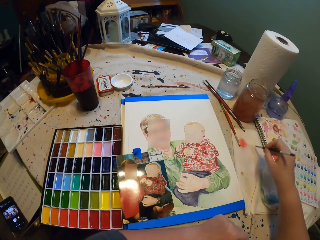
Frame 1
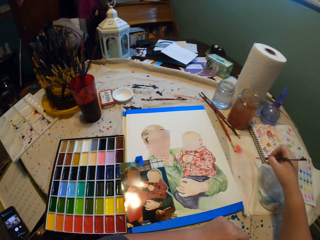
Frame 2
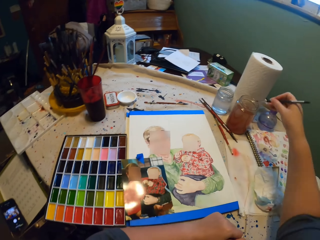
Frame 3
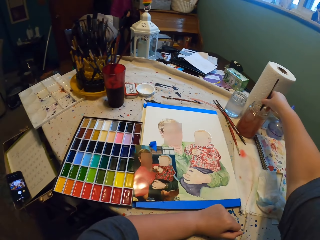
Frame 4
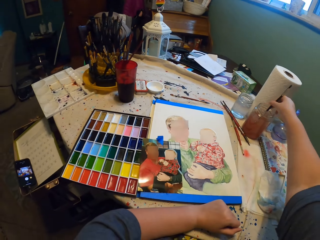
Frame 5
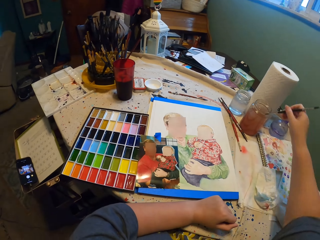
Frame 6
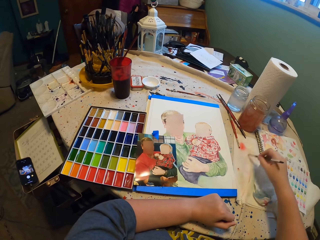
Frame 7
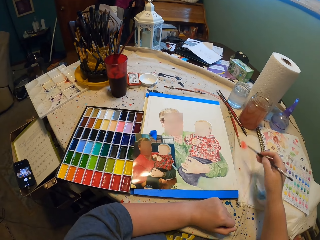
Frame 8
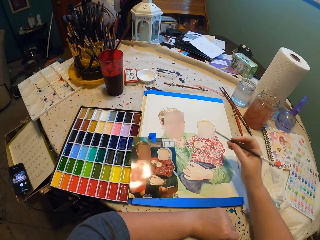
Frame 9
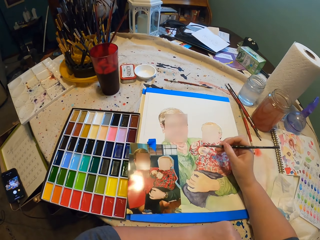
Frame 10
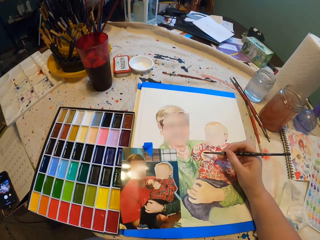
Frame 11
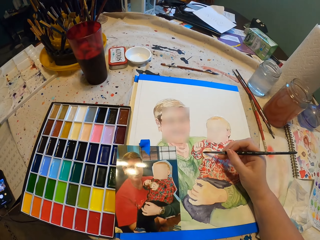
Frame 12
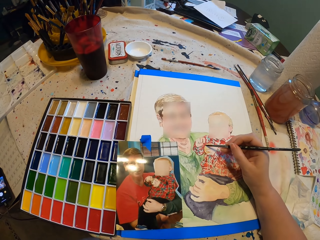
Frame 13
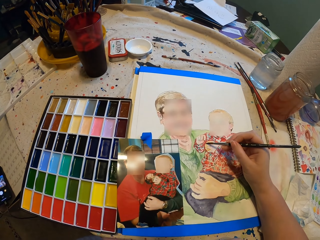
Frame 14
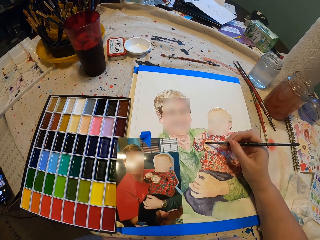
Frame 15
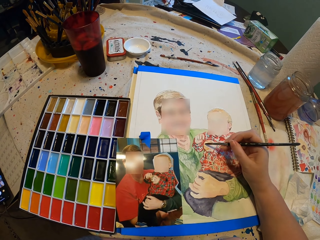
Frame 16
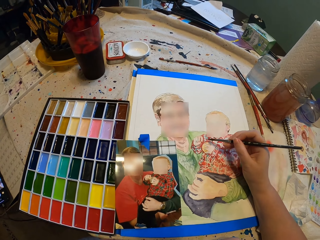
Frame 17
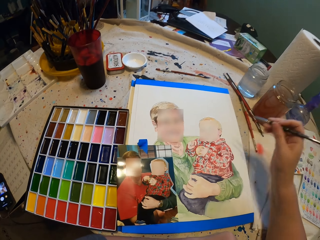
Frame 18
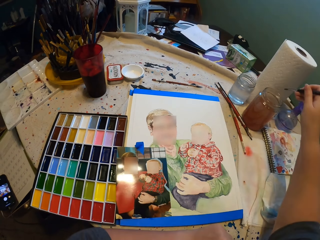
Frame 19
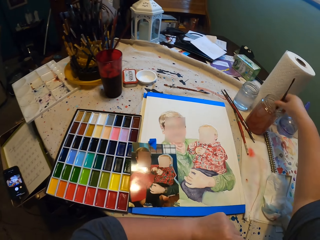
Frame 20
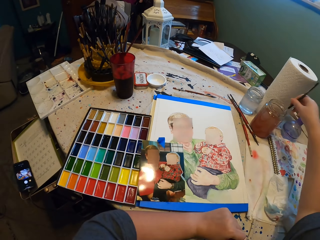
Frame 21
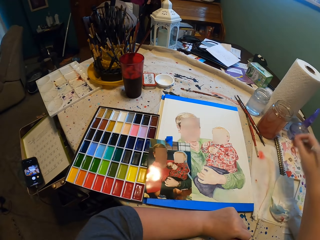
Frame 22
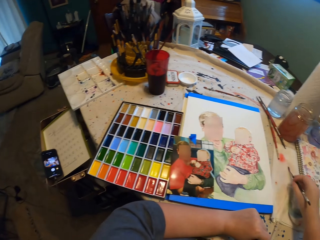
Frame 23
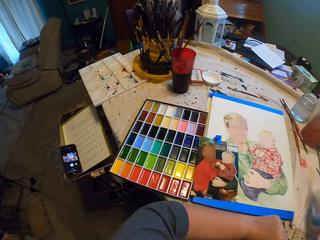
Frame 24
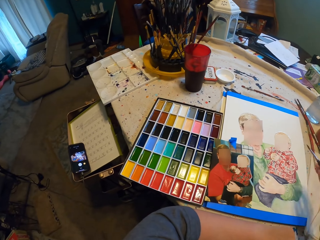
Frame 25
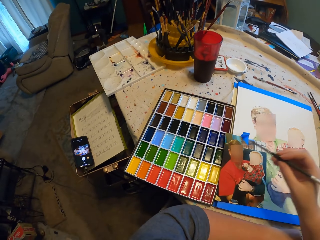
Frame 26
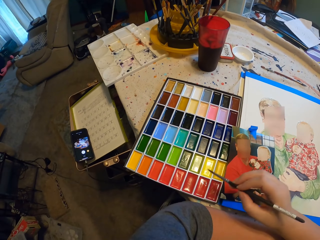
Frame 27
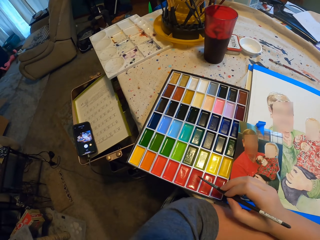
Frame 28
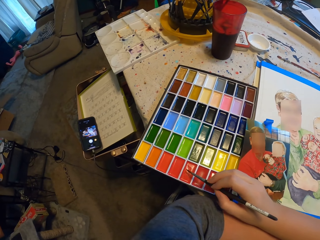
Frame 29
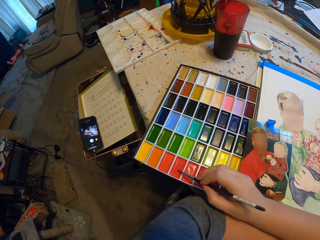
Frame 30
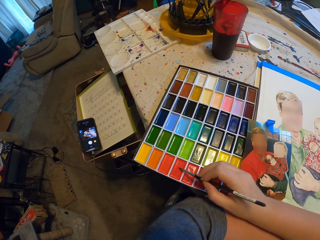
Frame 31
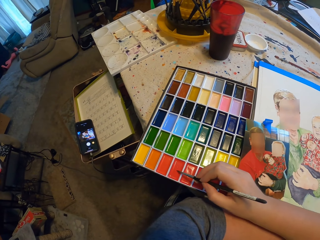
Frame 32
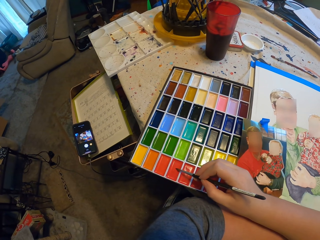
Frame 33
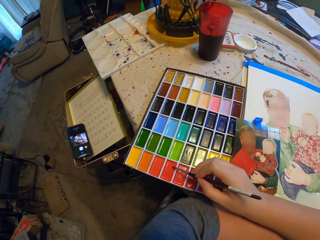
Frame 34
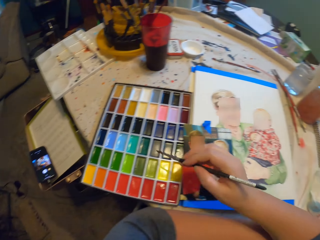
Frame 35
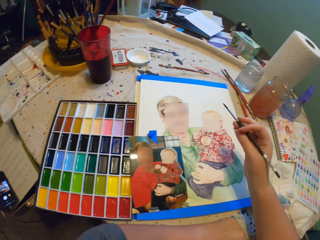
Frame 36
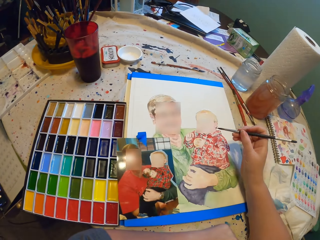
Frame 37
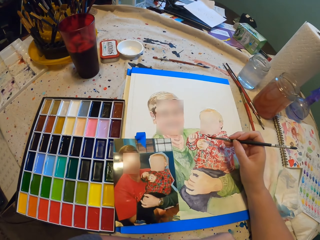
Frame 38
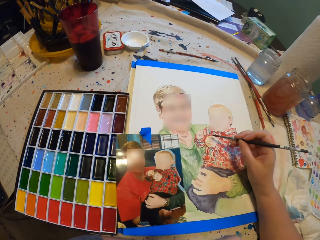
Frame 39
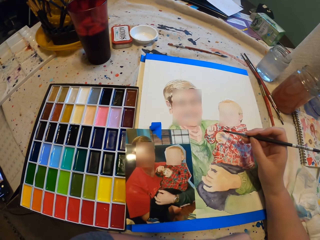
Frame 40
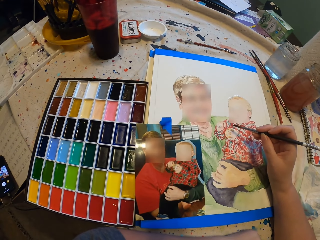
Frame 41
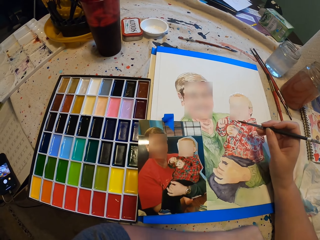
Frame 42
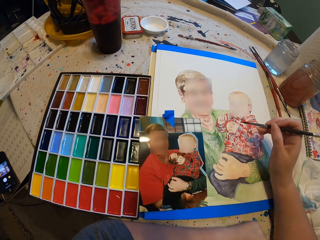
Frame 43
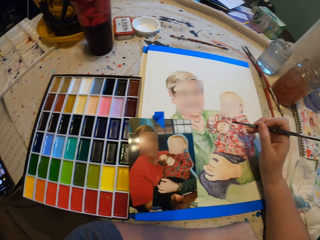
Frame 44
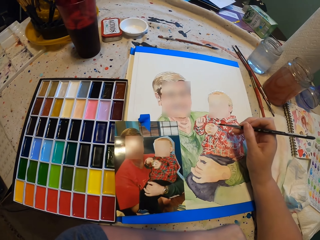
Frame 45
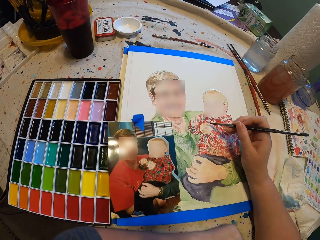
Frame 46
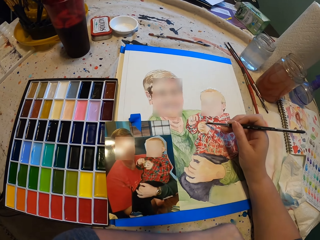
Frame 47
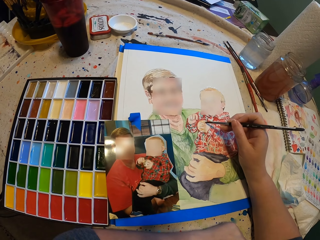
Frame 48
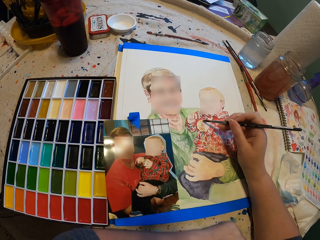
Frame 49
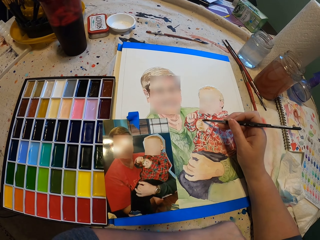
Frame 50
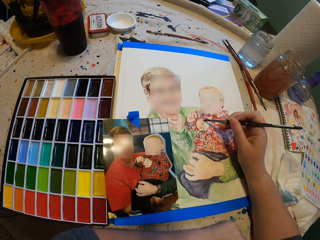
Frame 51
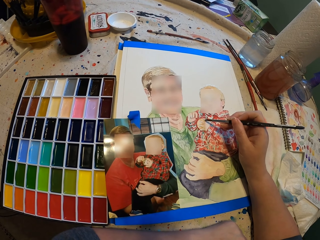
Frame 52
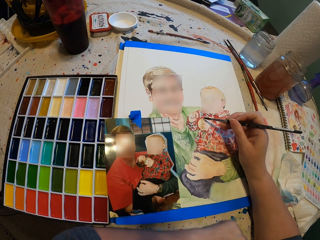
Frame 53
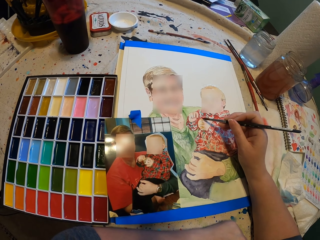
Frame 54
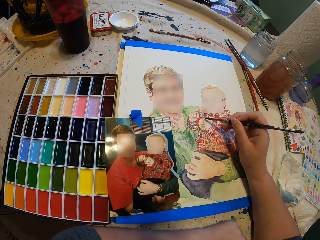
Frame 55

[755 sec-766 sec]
The camera wearer wipes the paint brush. They dip the paint brush in water. They wipe the paint brush. They paint on a painting. They dip the paint brush in water. They wipe the paint brush. They put the paintbrush in paint. They paint on the painting.

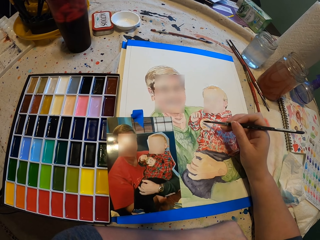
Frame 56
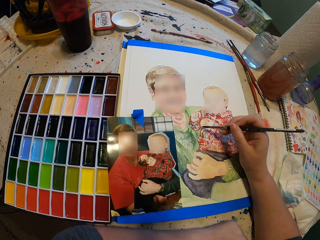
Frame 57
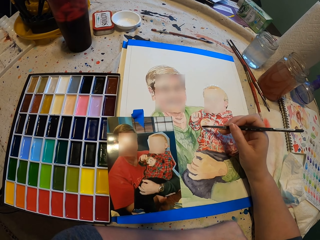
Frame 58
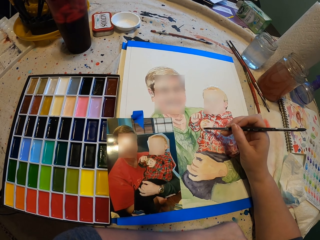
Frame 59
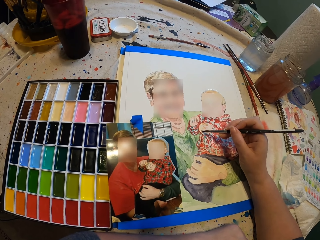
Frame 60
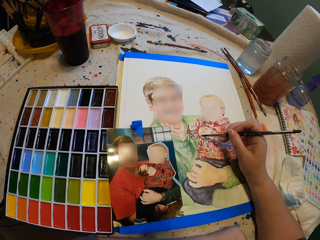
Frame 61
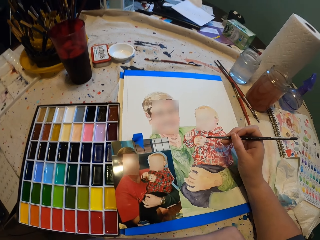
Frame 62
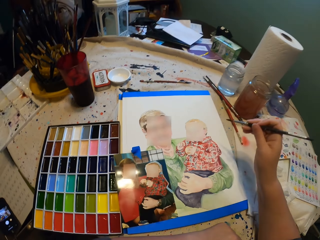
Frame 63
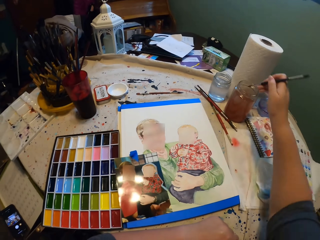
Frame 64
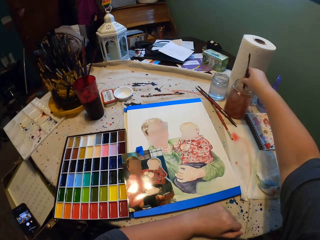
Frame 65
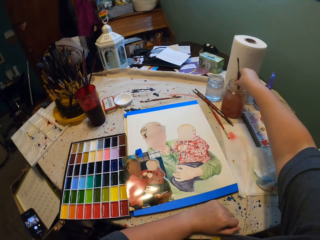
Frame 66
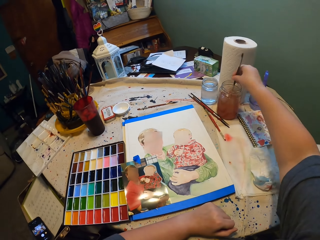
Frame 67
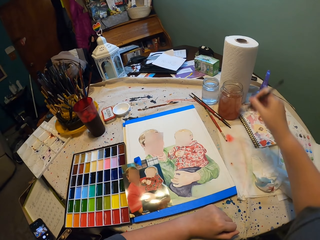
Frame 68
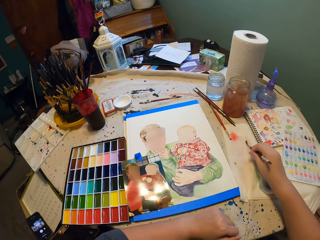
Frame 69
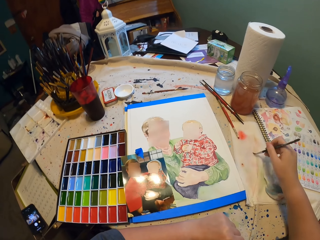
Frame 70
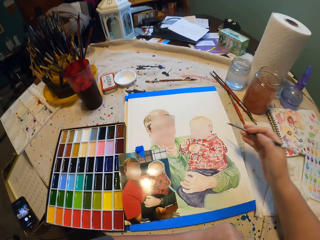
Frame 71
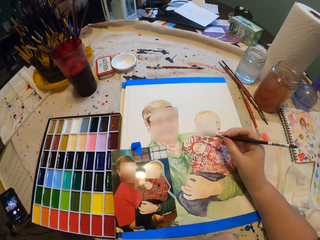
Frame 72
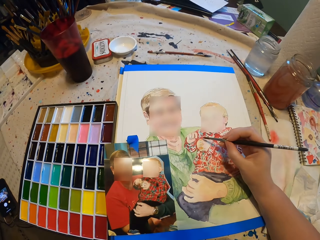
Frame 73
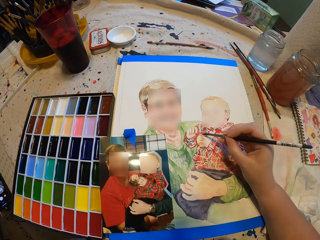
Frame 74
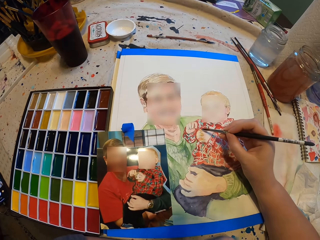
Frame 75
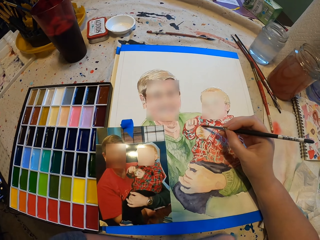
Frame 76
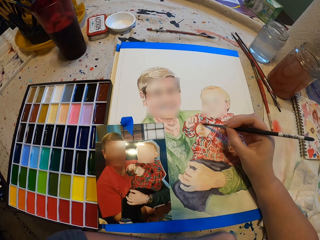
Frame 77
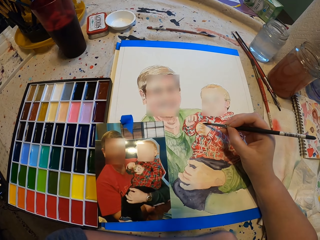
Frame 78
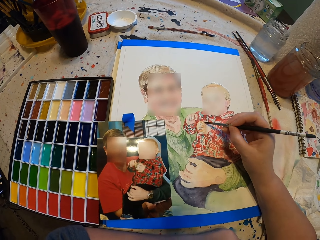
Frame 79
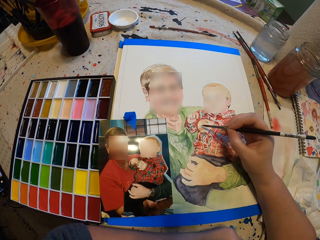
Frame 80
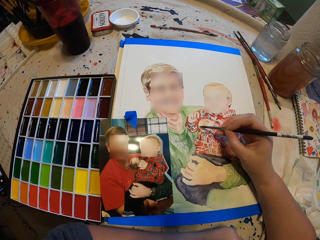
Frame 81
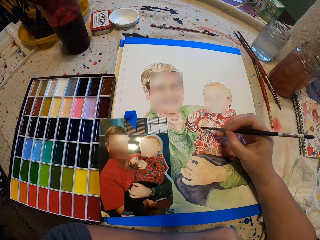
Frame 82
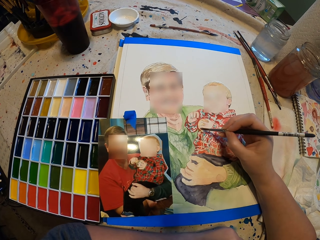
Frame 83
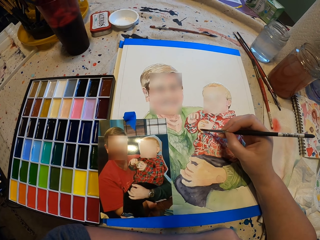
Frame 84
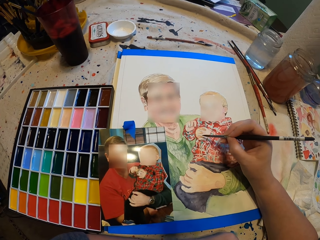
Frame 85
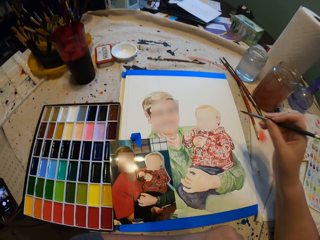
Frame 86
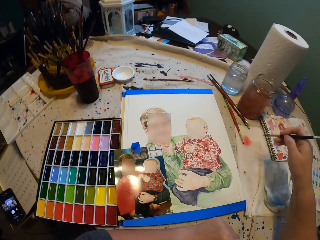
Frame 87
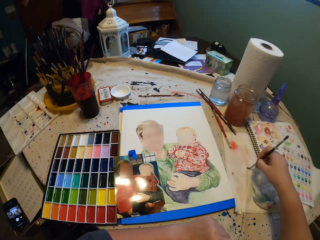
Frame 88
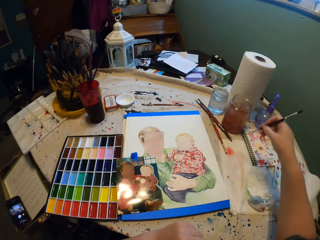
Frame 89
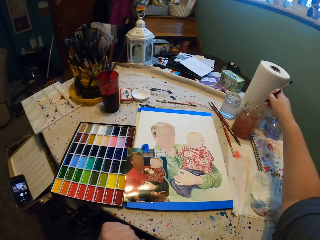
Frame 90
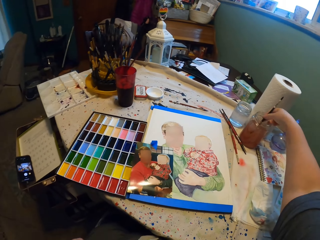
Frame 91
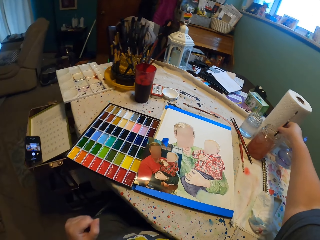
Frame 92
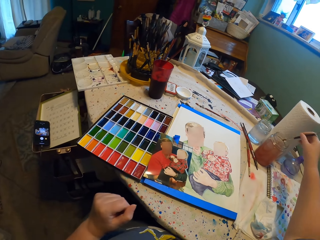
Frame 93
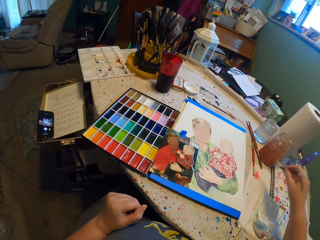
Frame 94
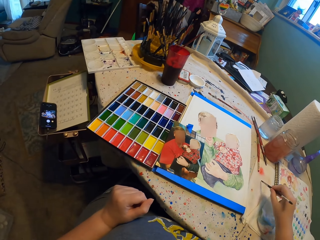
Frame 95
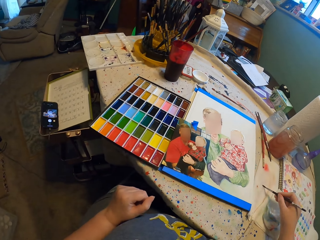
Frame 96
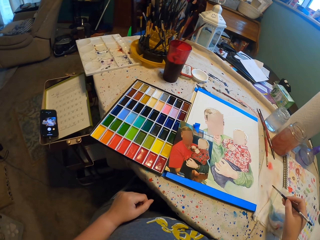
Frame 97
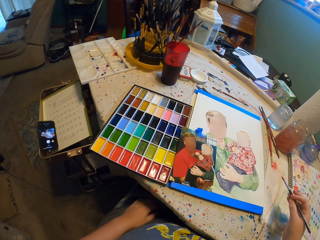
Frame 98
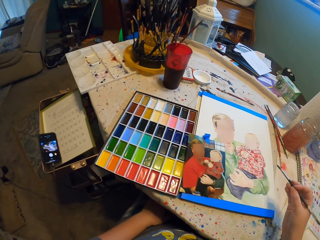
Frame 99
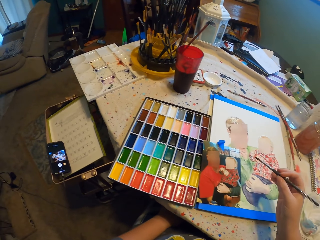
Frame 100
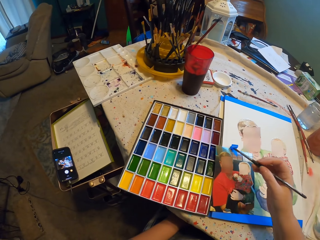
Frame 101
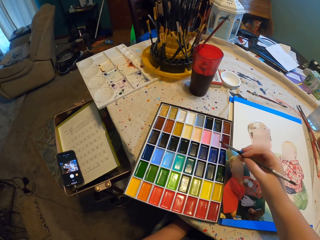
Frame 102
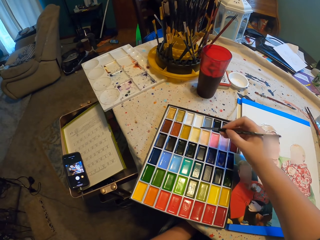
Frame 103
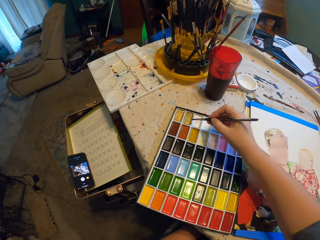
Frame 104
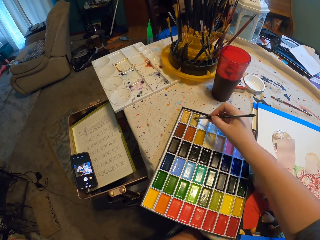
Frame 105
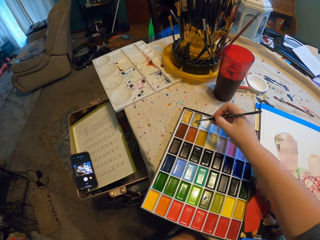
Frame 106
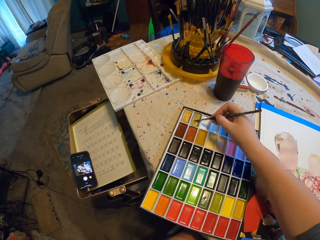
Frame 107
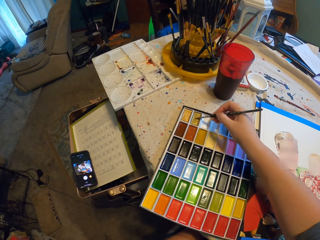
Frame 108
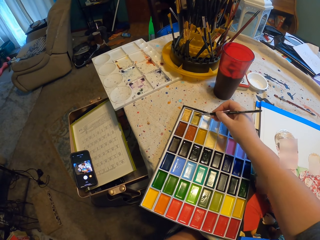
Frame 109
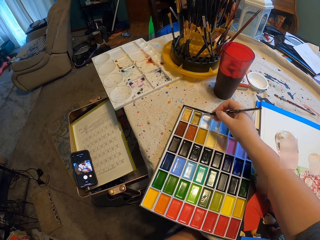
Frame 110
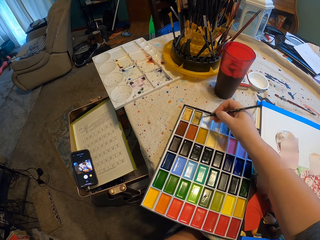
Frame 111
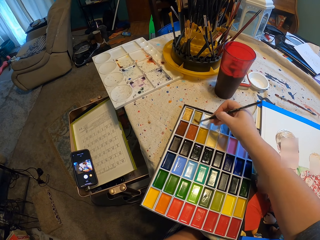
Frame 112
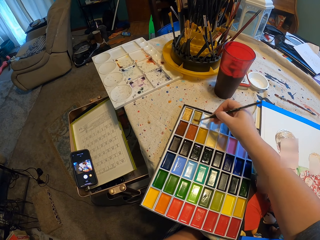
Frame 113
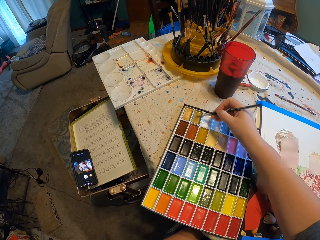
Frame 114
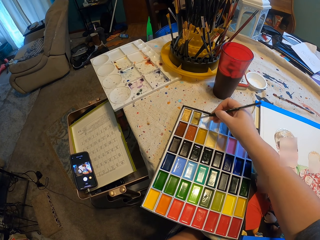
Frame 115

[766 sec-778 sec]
The camera wearer dips the paint brush in water. They wipe the paint brush. They paint on a painting. They wipe the paint brush. They dip the paint brush in water. They wipe the paint brush. They put the paintbrush in paint.
